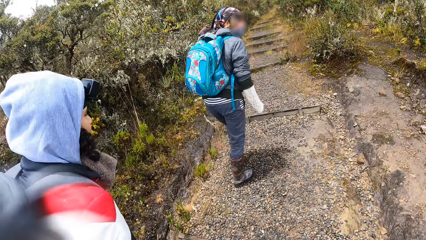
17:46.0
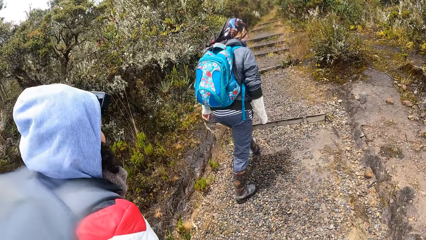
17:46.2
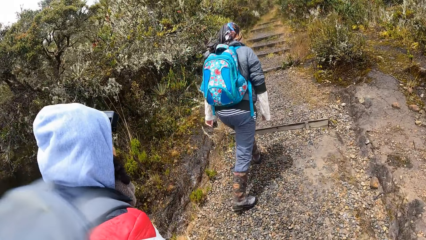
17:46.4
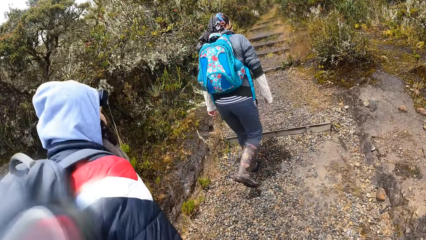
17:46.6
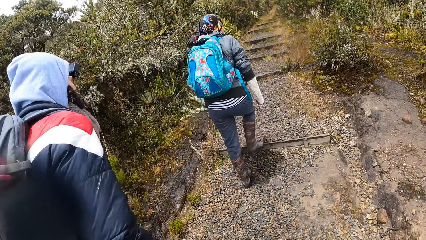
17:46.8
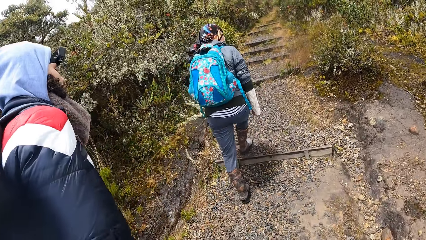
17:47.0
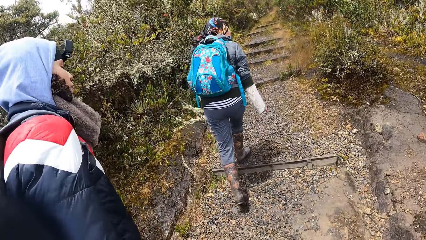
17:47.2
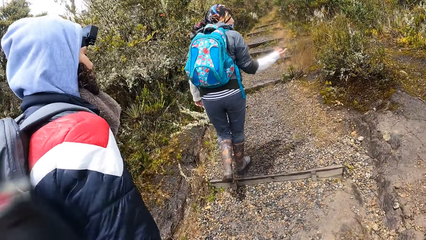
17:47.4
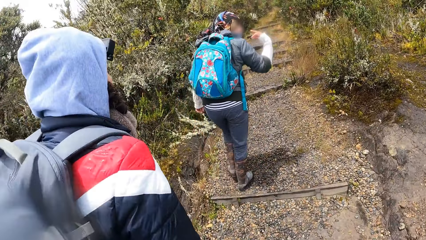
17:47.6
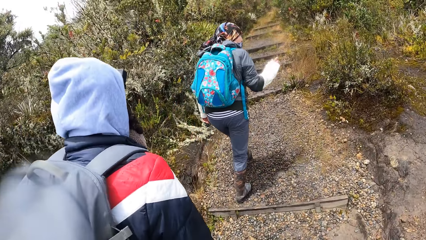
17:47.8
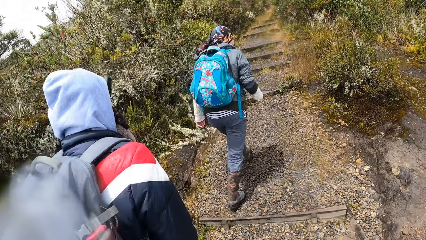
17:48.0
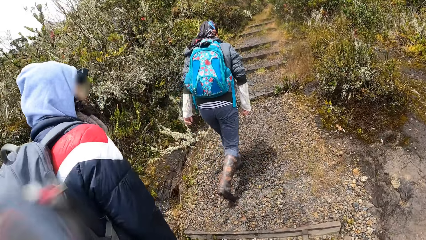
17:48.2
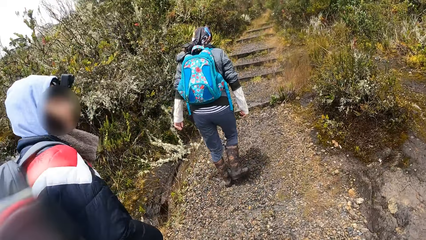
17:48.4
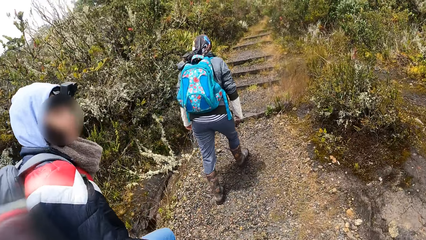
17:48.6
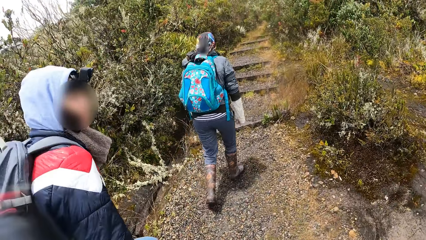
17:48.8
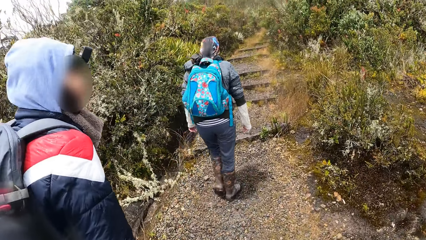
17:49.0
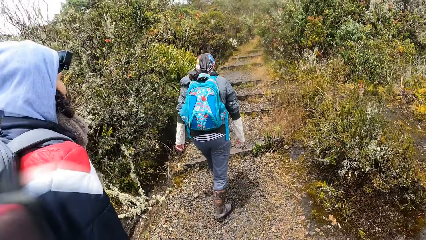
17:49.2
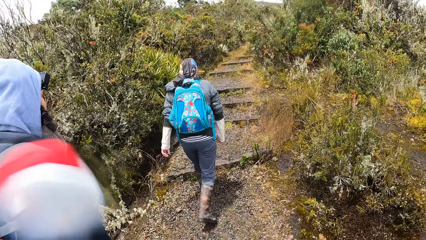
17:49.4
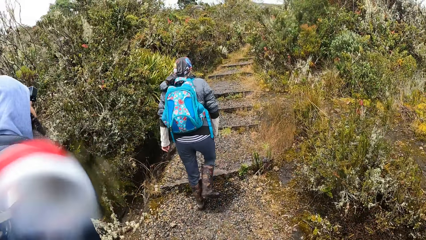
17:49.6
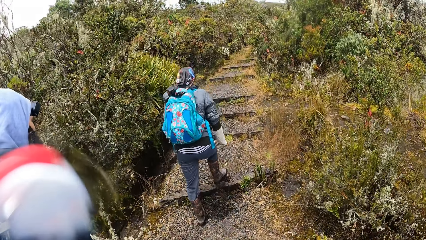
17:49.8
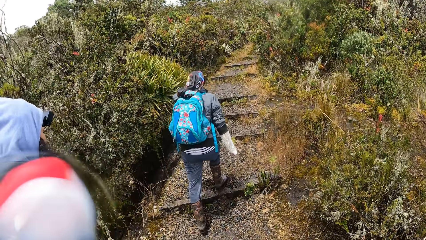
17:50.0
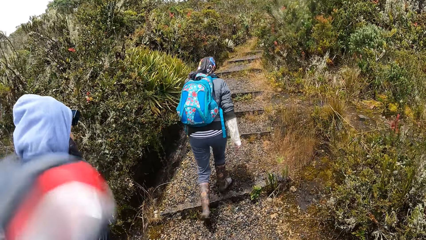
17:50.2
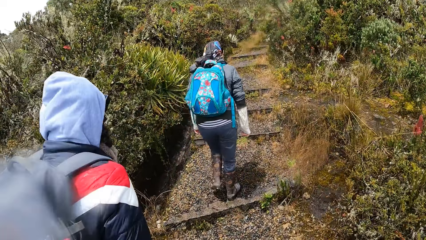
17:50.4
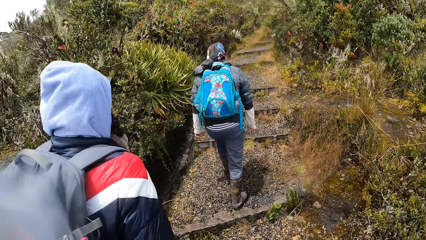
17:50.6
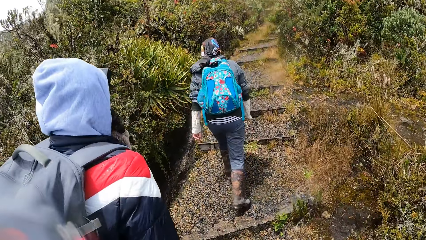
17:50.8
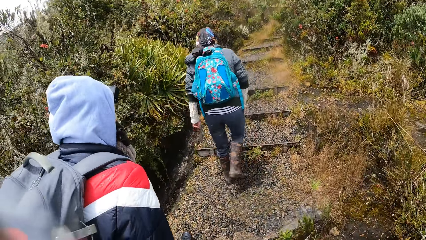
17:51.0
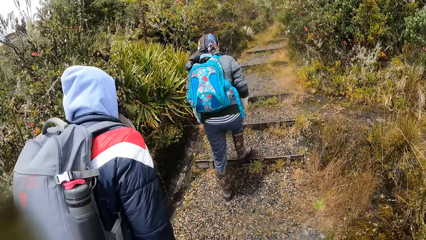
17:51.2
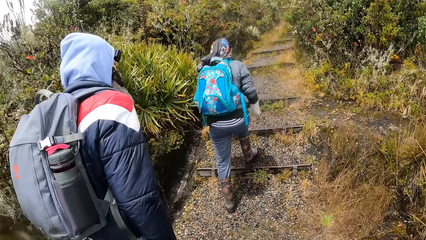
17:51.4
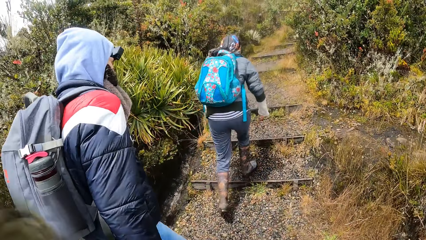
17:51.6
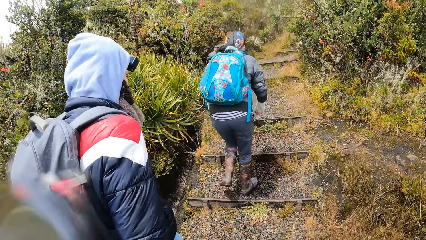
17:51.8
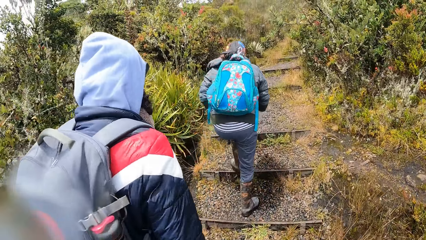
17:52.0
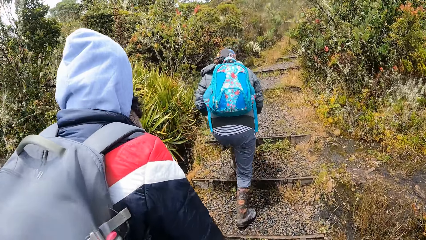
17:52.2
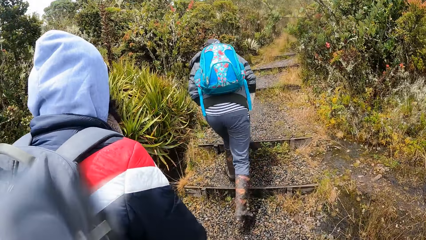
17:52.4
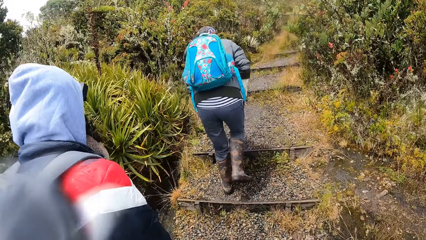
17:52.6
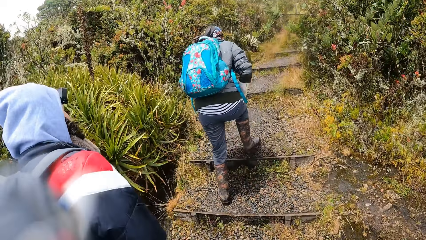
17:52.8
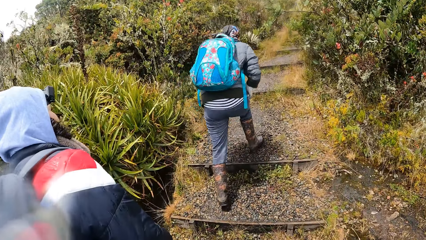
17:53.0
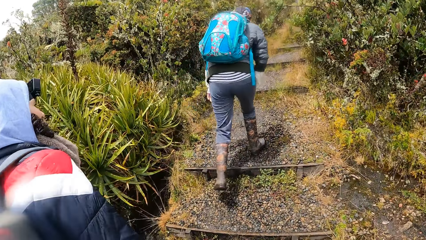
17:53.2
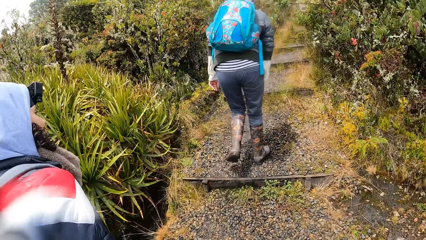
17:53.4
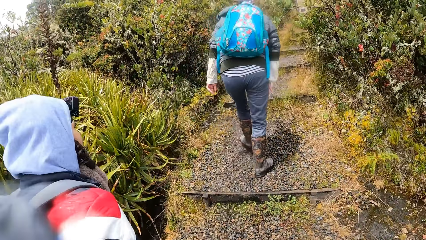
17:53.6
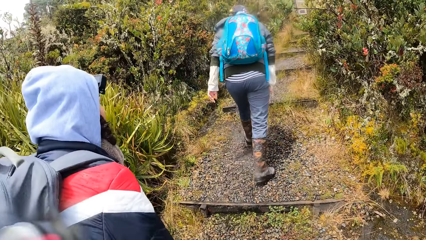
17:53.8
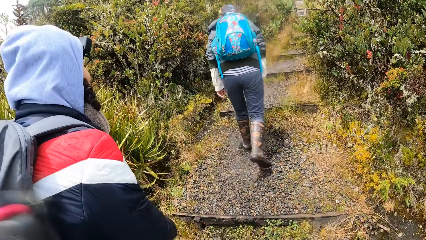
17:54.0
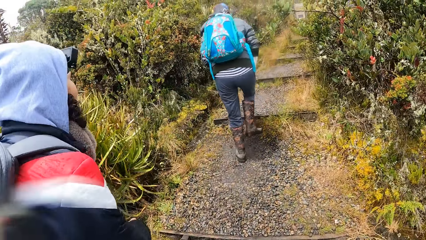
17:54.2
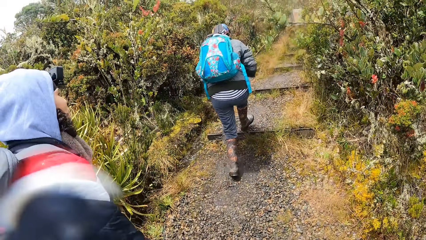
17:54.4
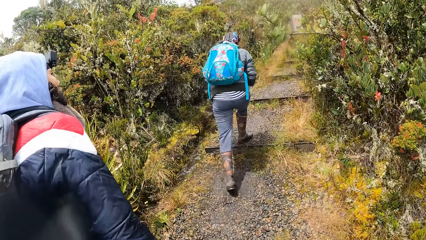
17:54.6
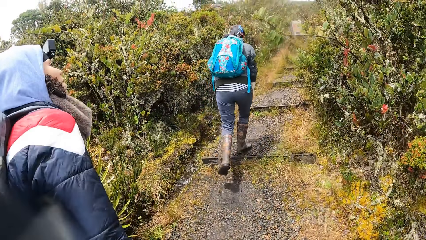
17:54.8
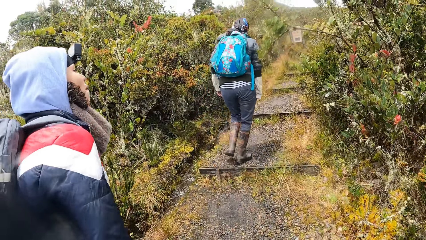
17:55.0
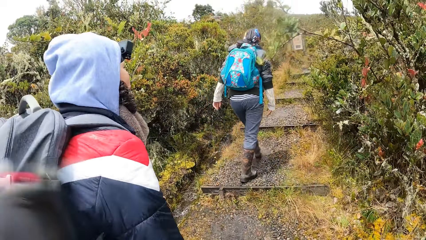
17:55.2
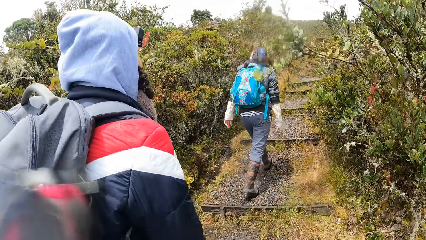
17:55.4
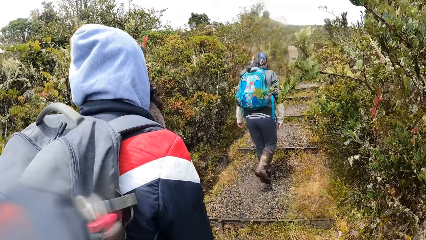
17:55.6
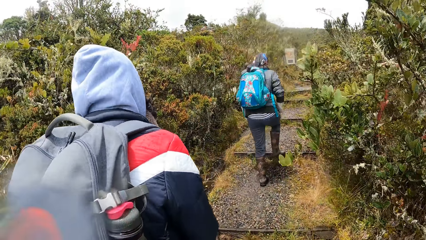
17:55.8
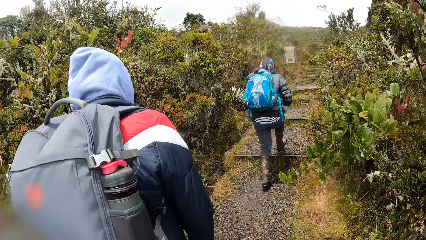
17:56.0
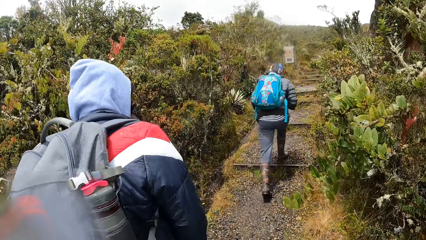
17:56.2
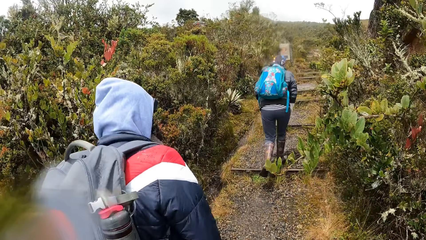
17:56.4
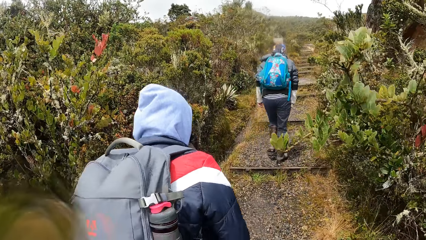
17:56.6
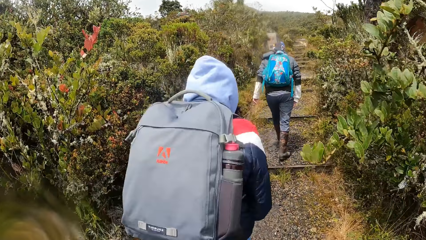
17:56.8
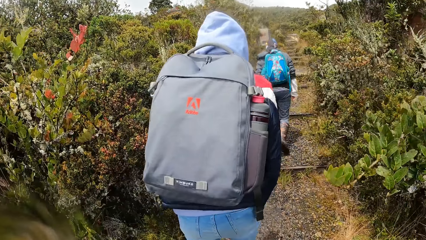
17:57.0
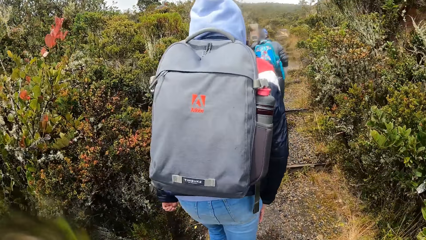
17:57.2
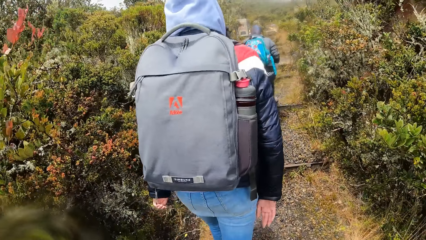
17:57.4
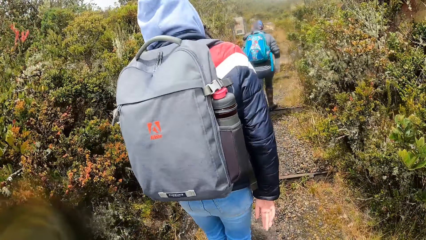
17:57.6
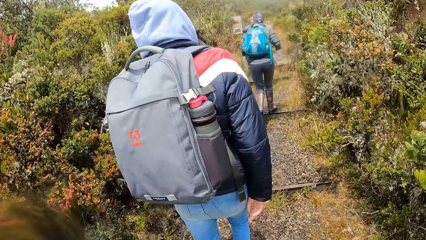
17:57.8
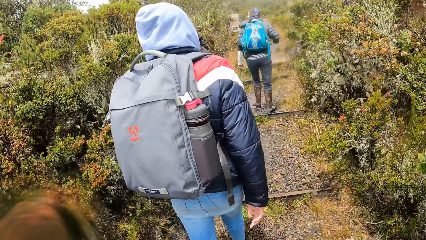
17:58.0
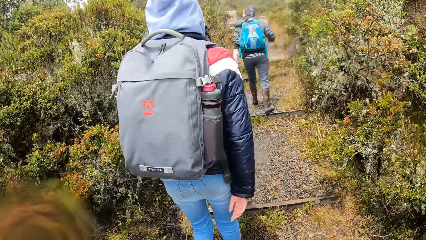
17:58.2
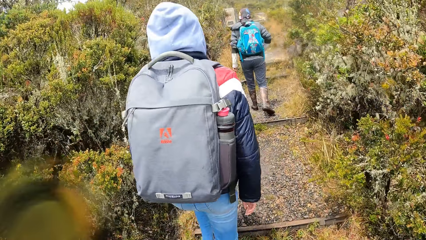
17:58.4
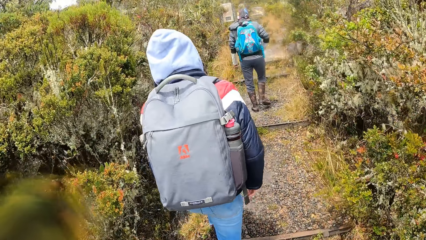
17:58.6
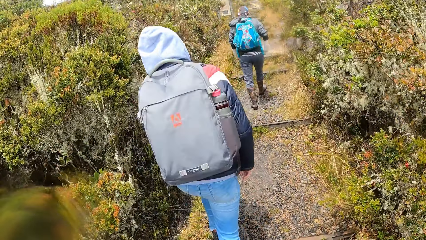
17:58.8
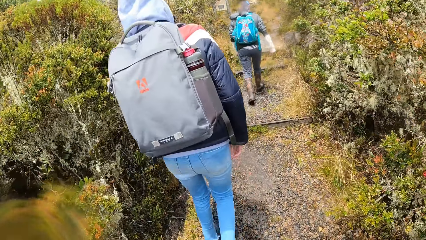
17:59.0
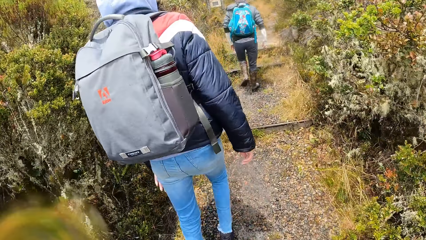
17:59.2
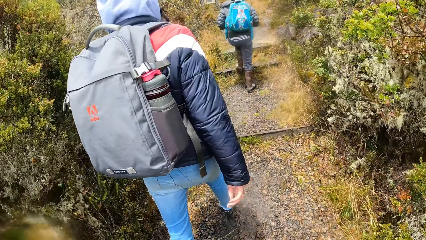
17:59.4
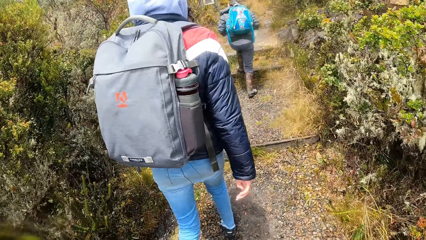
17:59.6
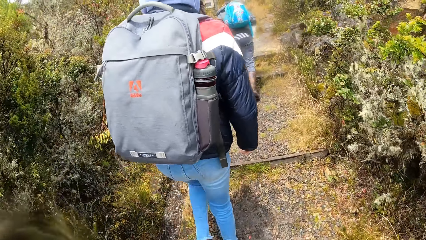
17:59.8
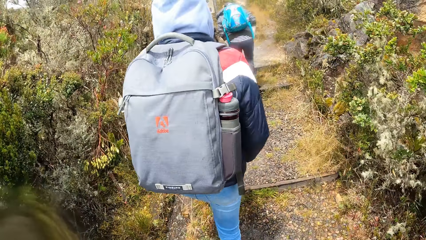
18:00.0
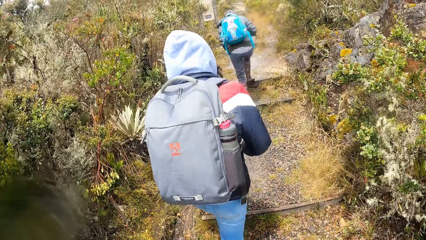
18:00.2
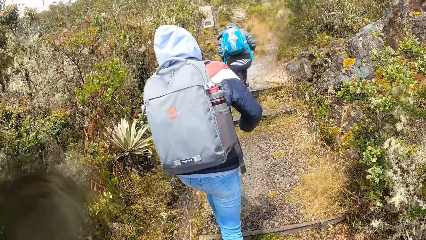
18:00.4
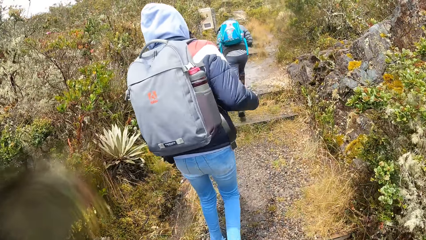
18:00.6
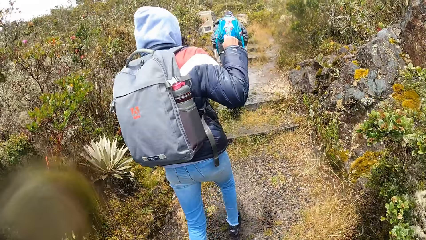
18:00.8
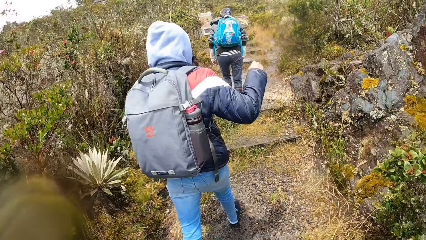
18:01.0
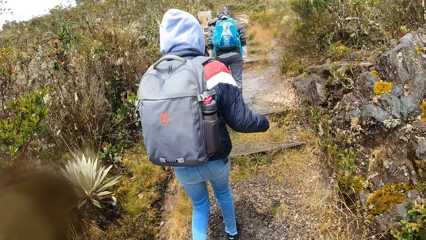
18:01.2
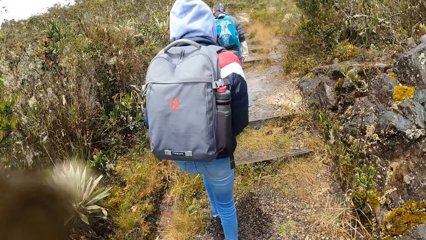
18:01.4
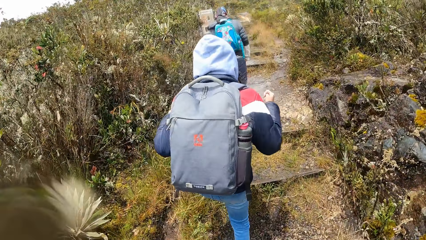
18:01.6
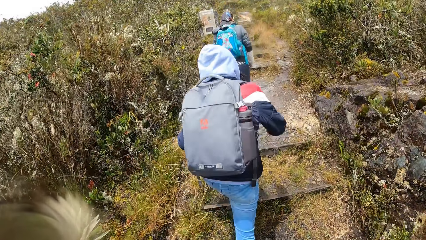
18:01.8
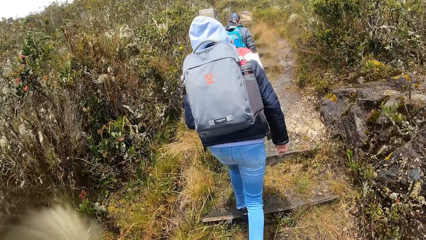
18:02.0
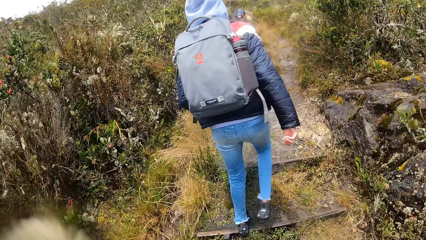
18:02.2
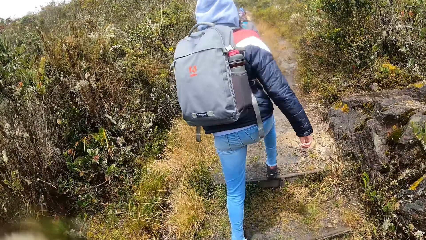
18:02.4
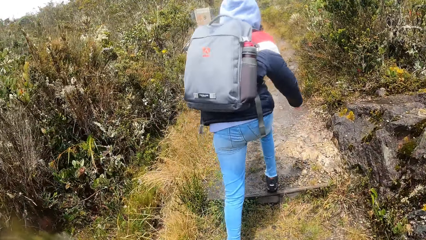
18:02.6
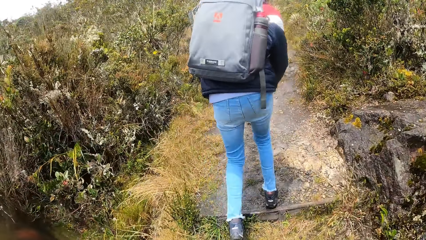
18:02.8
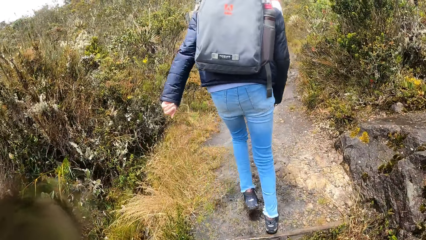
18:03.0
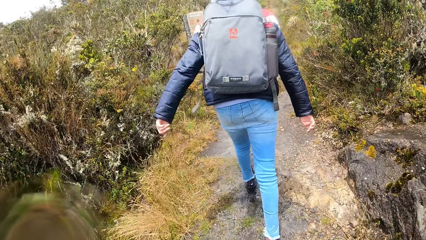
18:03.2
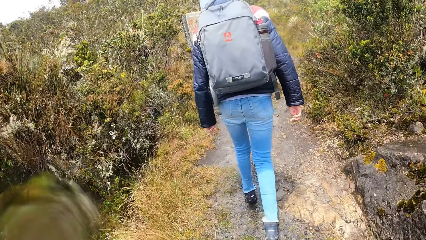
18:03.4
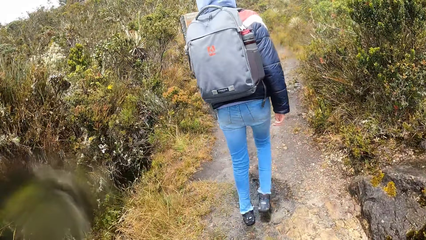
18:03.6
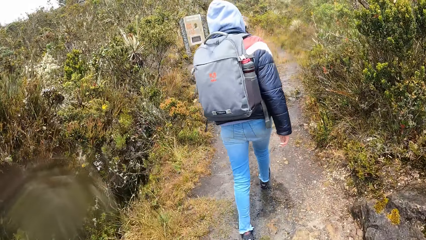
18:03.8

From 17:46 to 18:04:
The woman gesticulates with her right hand. The woman hits a plant with her body.
